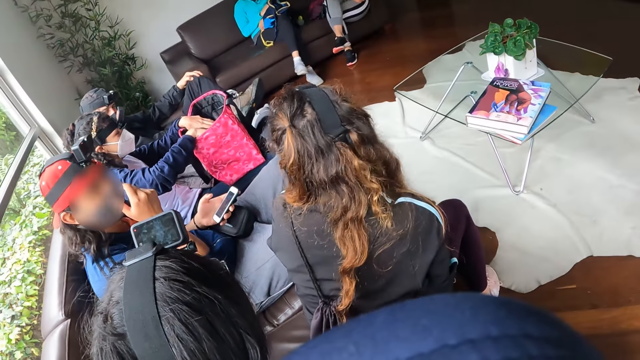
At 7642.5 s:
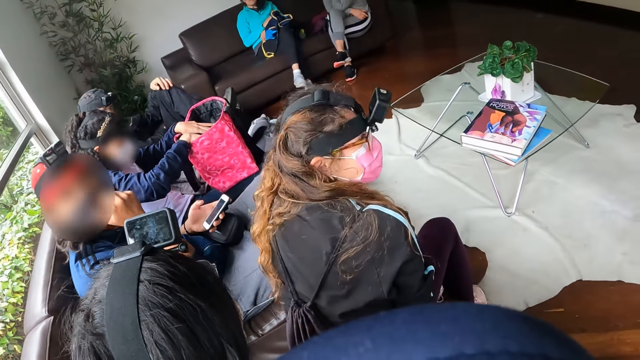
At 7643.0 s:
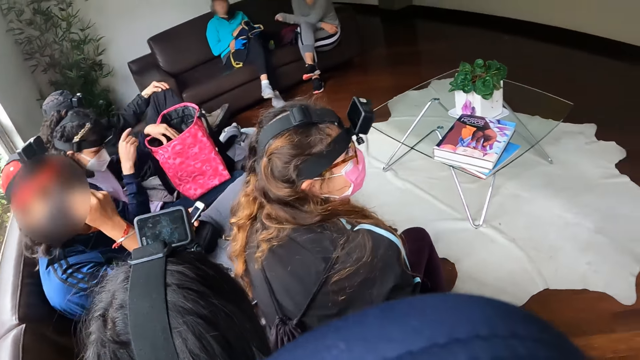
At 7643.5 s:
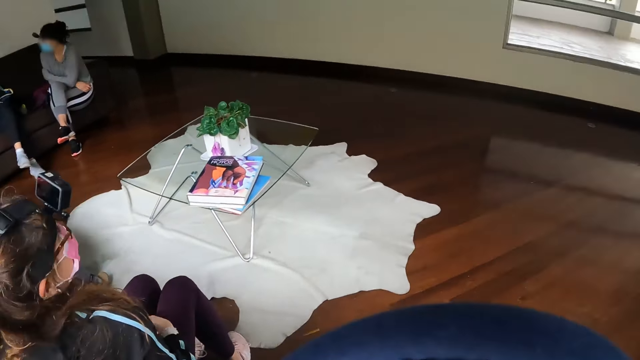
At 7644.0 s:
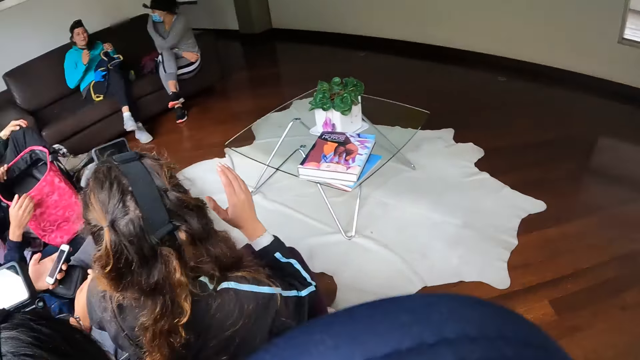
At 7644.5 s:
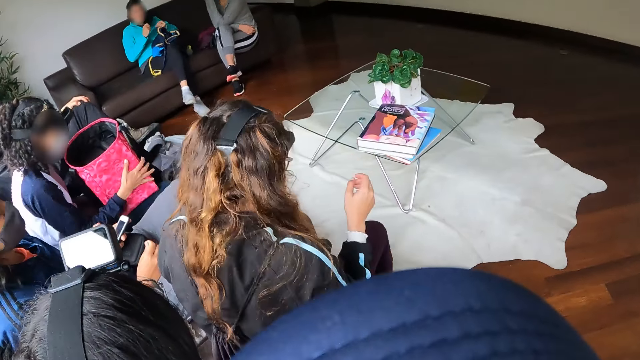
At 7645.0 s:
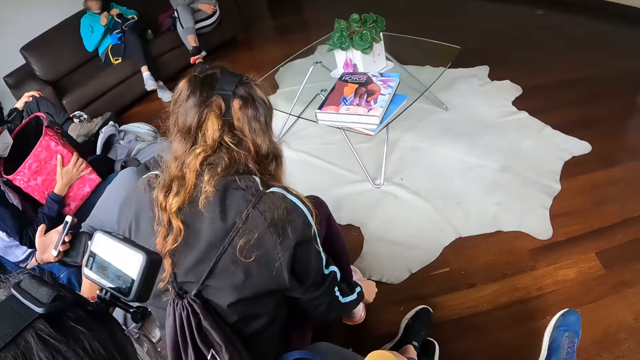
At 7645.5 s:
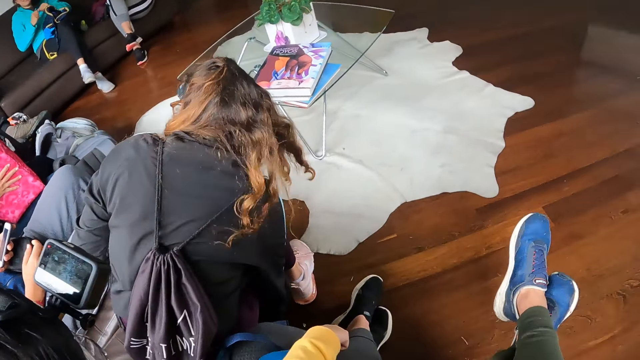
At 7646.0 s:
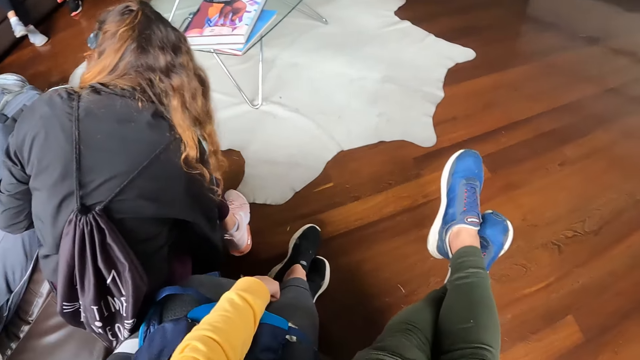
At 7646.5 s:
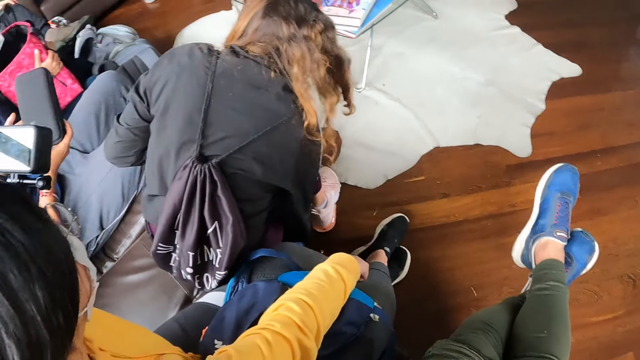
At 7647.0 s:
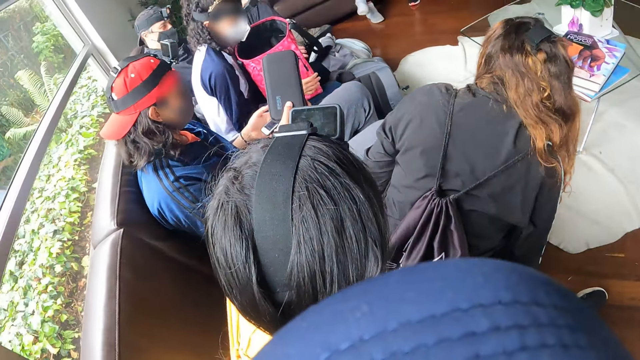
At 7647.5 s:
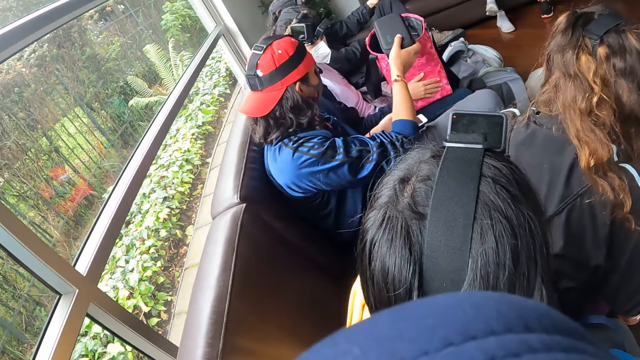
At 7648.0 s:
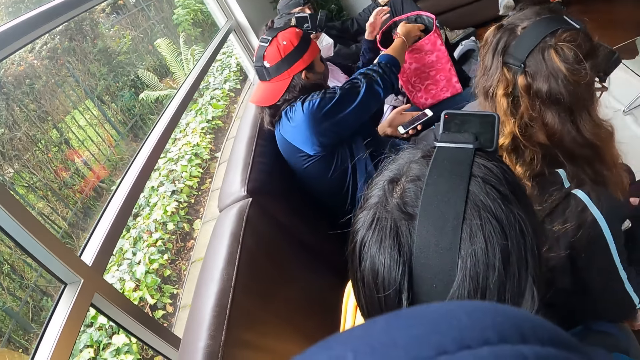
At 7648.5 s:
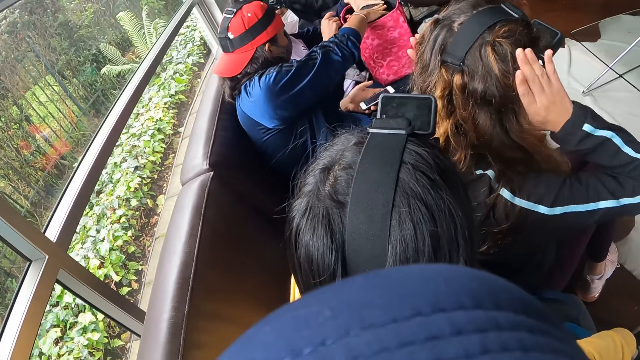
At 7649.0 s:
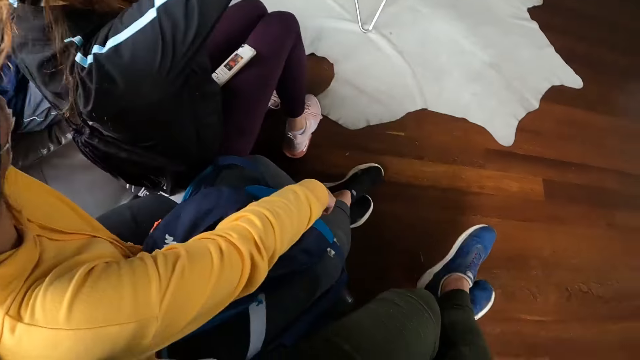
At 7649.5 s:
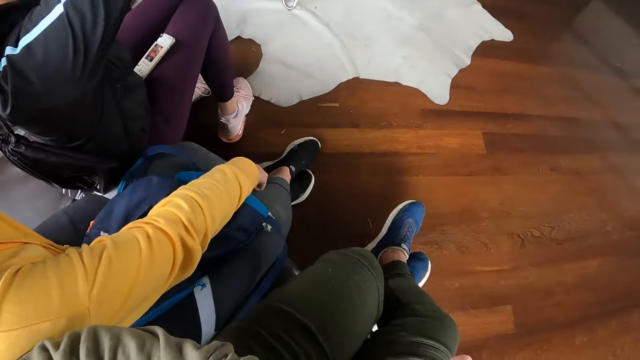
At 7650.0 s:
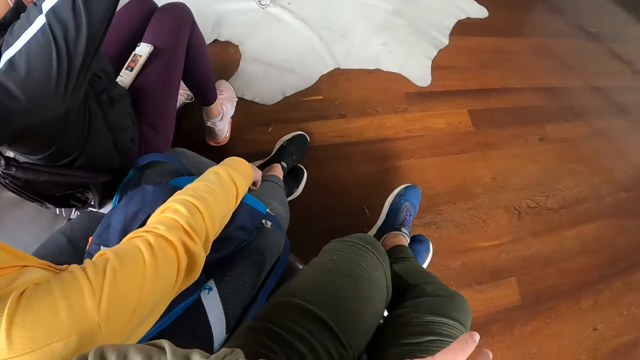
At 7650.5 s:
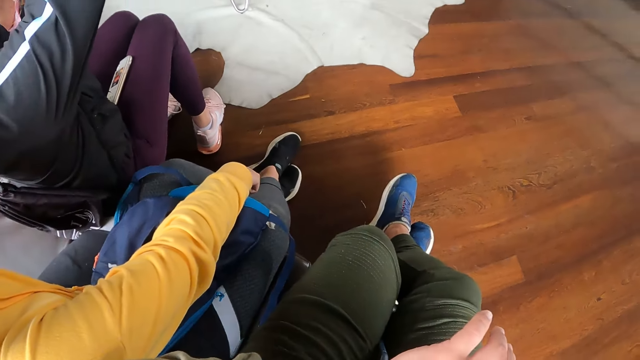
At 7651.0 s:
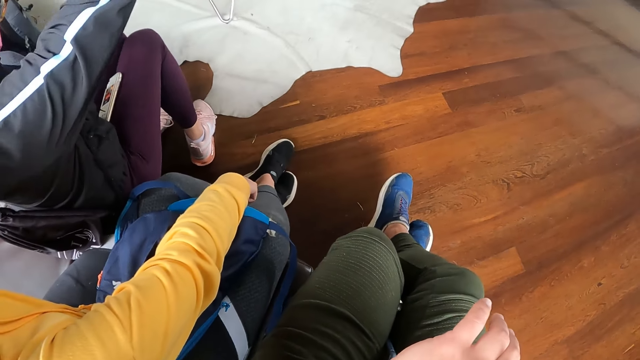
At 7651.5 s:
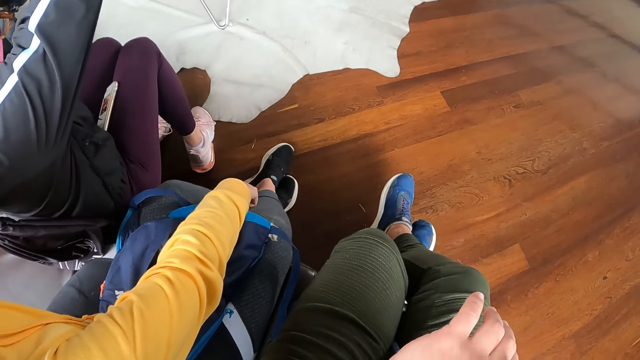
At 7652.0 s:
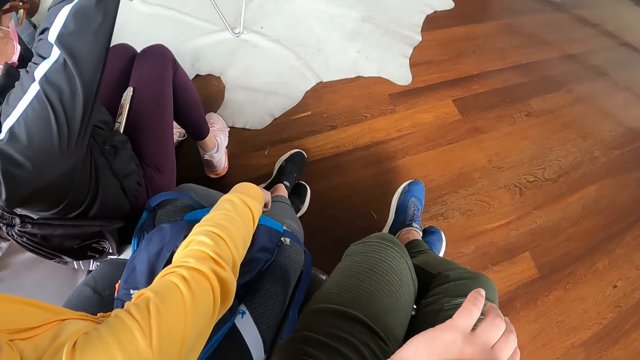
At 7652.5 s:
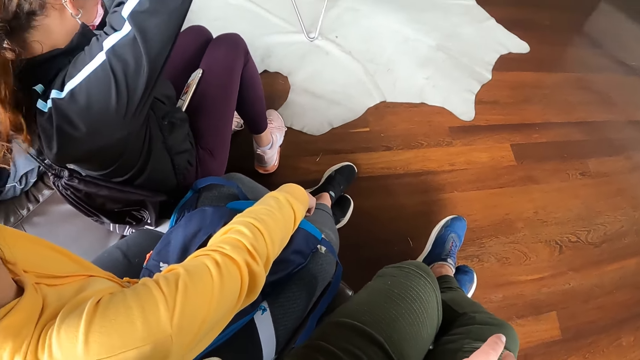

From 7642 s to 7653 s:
The woman puts her hands in the bag. The man adjusts a nose mask on his face with his right hand. Another man moves his leg. The woman removes her left hand from the bag on her laps and adjusts the bag on her laps with both hands. Another woman lowers her right hand towards the ground. She puts a hand under a seat. The first man puts a purse in the bag on the first woman's laps with his right hand. The first woman holds the bag with a hand. A woman holds her hair with her hands. The camera wearer stares at the floor.

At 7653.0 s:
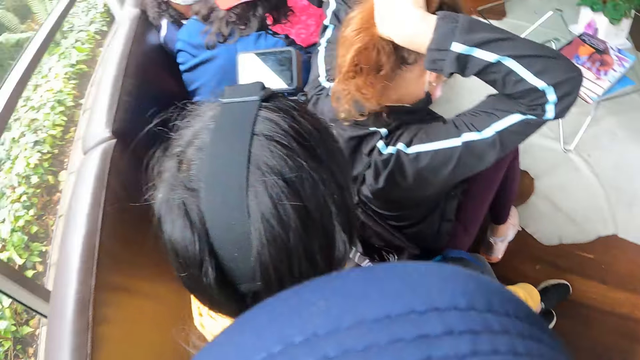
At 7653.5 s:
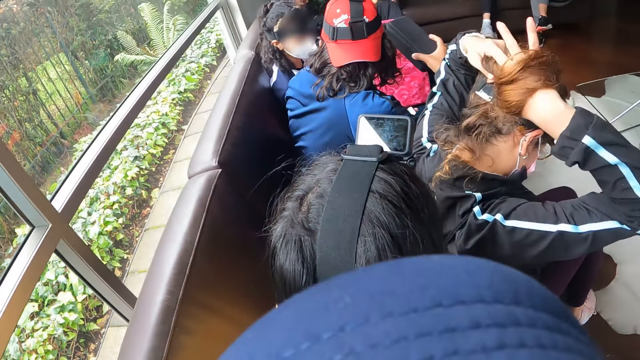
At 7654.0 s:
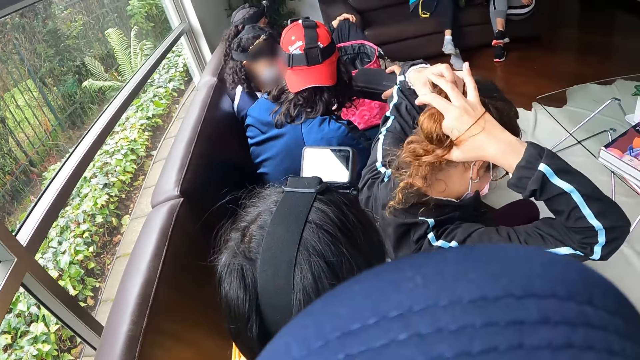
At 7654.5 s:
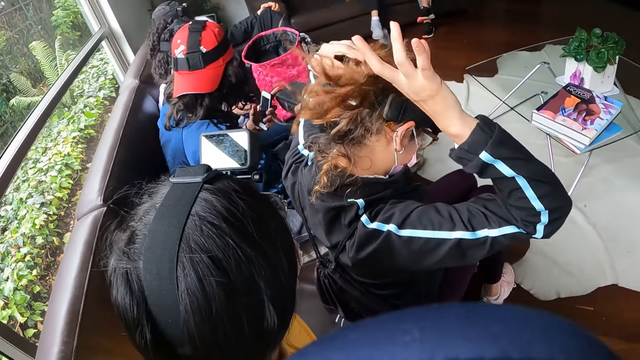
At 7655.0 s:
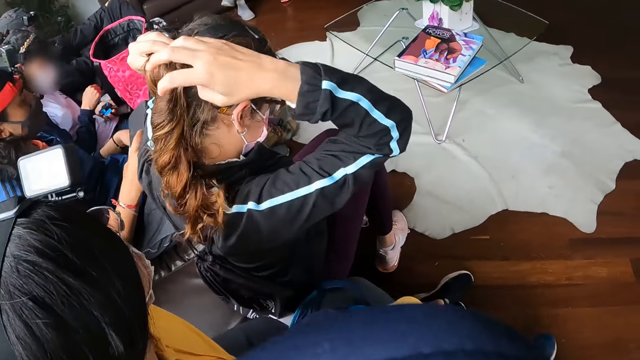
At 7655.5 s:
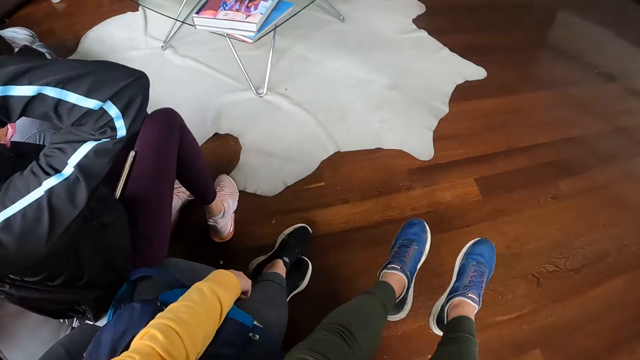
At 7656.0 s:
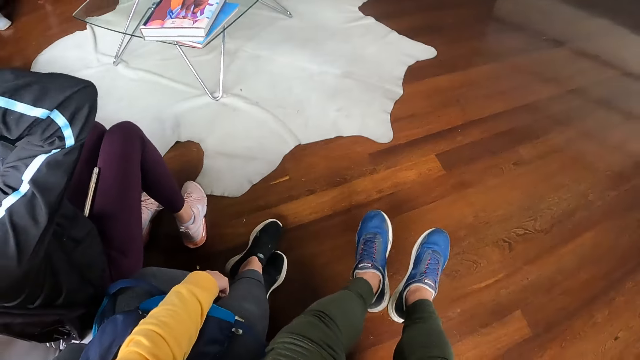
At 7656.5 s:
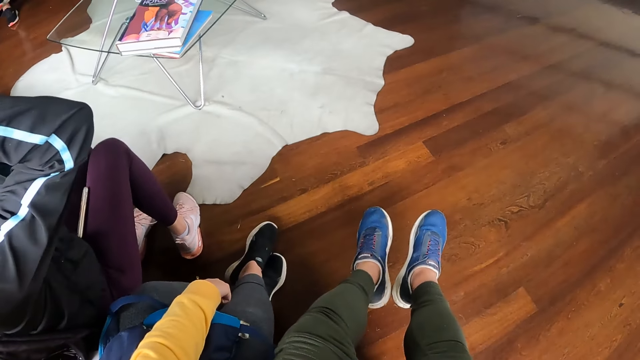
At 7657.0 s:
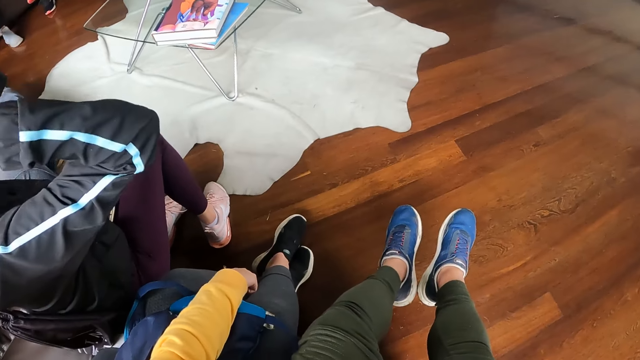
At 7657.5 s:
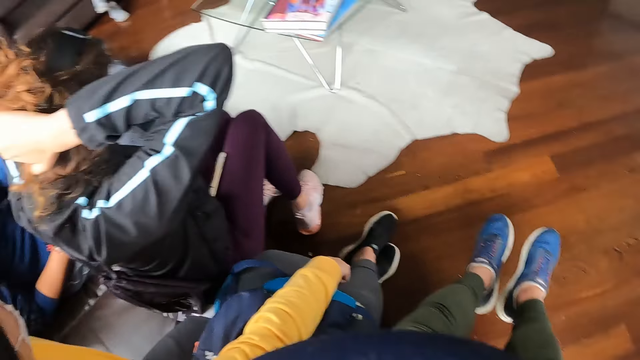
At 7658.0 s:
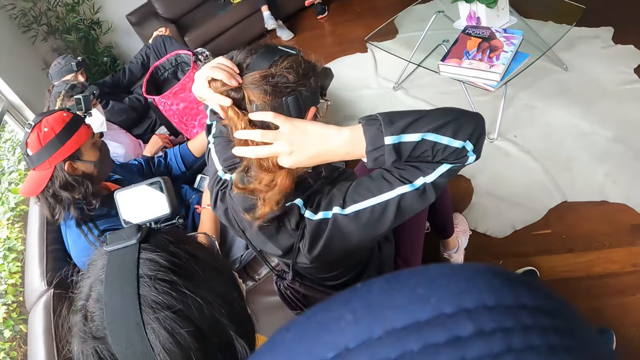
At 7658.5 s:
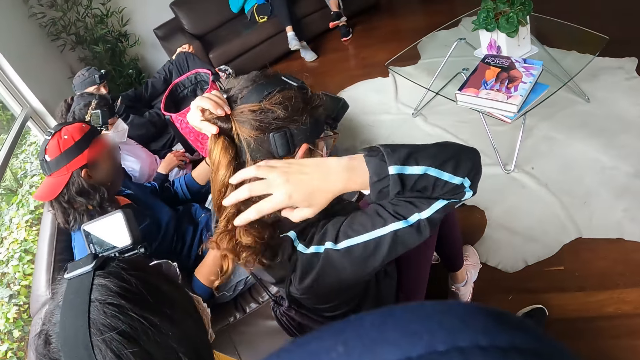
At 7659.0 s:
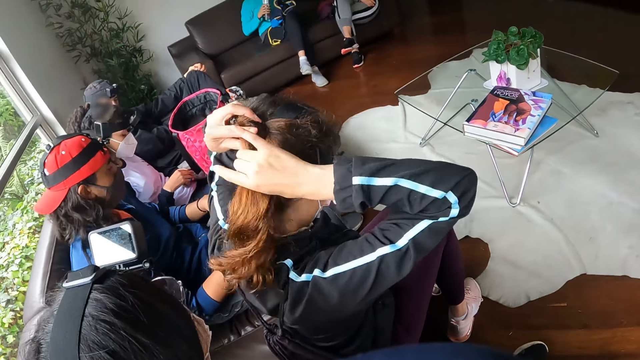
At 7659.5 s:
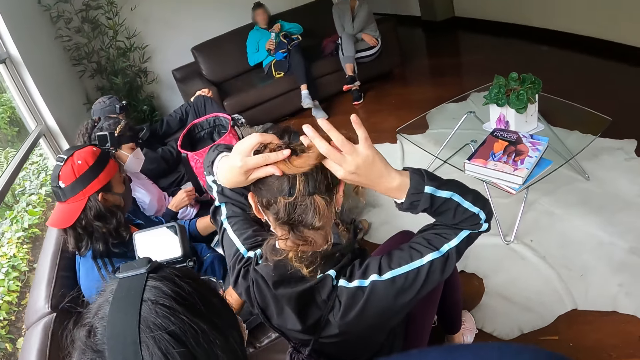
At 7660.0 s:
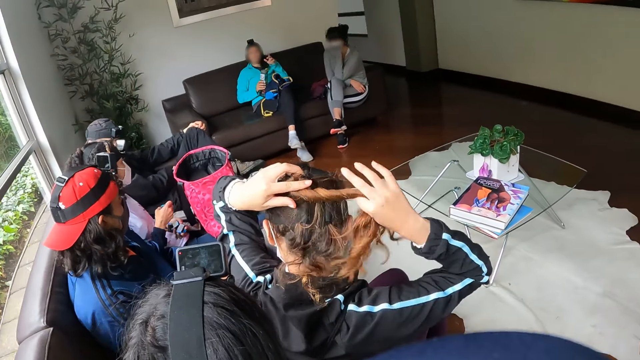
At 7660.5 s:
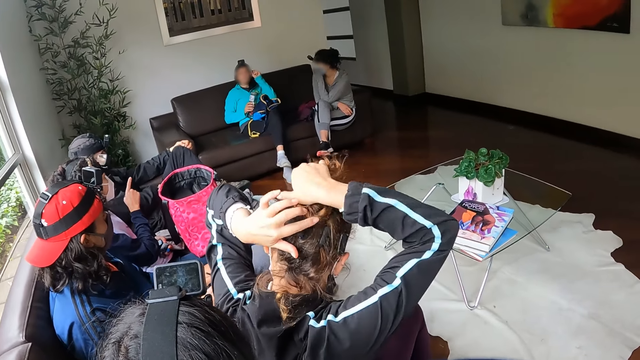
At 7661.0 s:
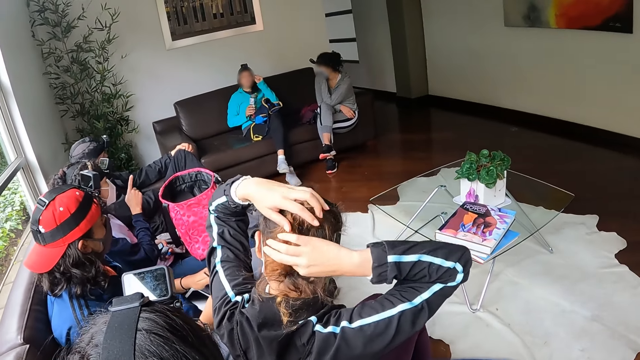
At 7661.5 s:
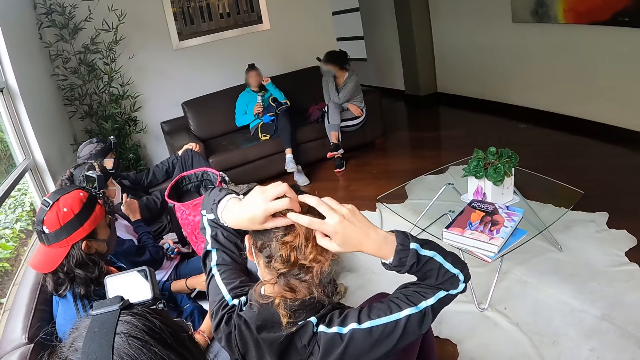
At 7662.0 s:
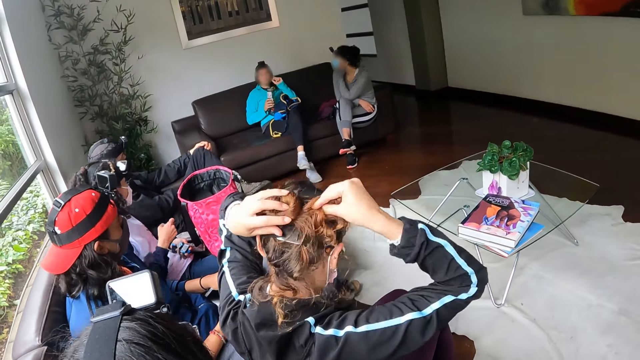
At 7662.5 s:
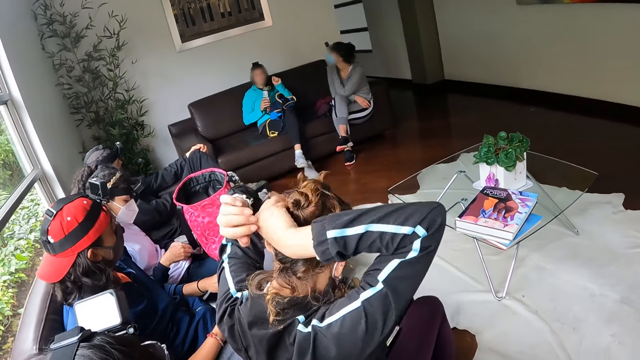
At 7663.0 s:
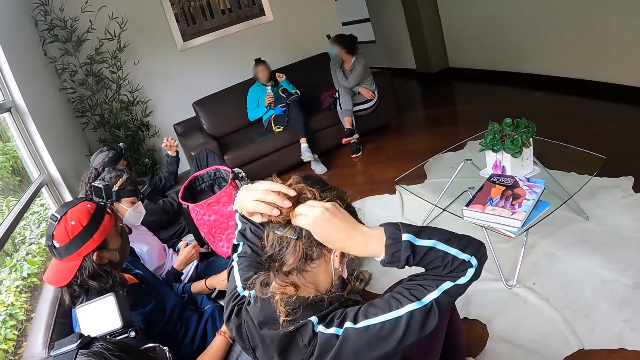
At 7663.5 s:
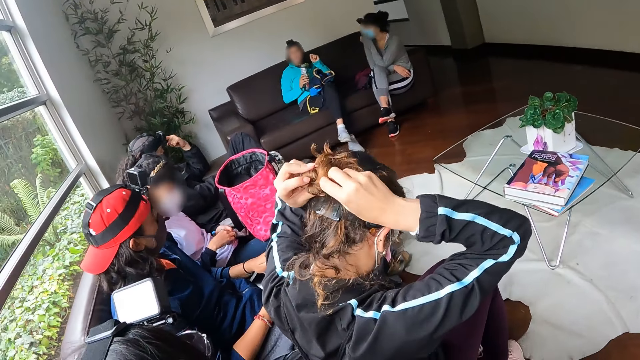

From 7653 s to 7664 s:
The man holds a purse with his right hand. A woman folds her hair with both hands. The camera wearer looks at her legs. Another woman closes a water bottle. The first woman rolls her hair. A third woman interacts with another woman. The third woman points a finger. The second woman moves a hand. The third woman moves the battery of a camera from her left hand to her right hand. Another man points at his forehead.
